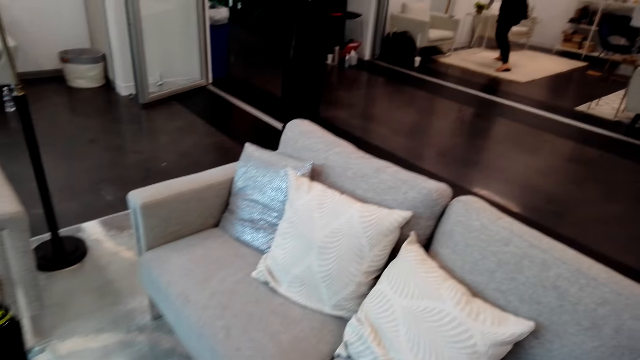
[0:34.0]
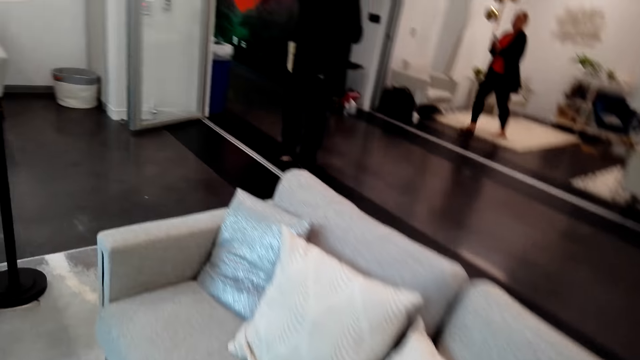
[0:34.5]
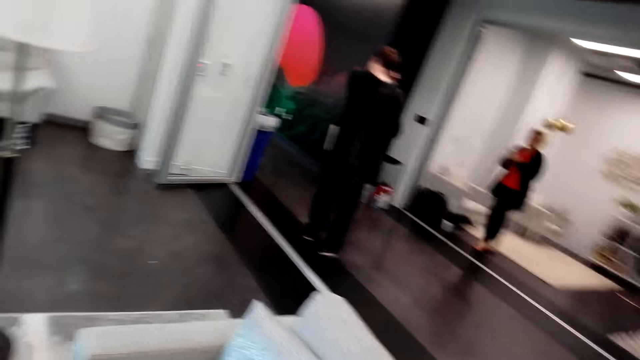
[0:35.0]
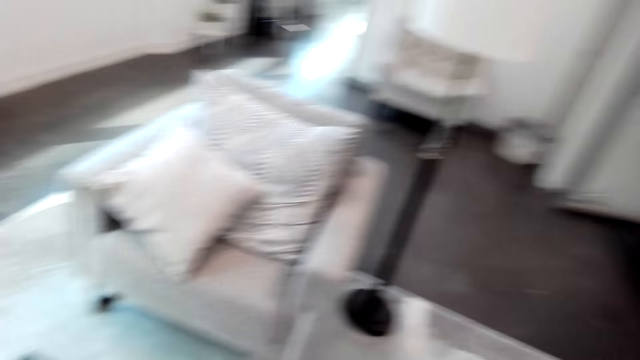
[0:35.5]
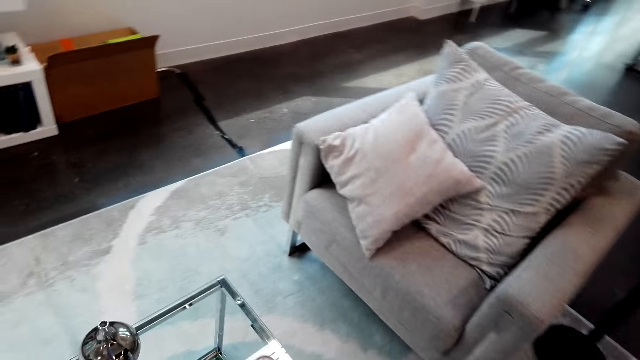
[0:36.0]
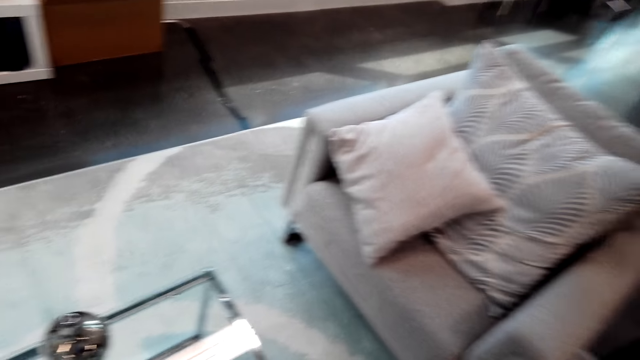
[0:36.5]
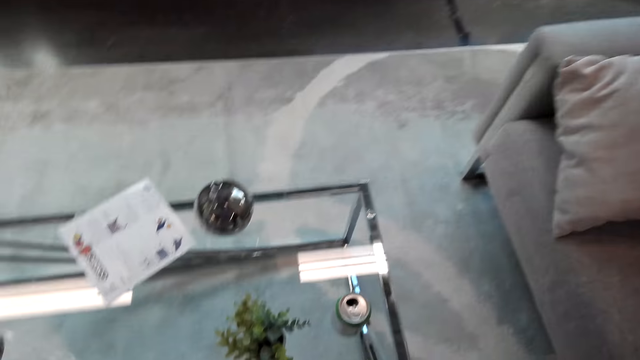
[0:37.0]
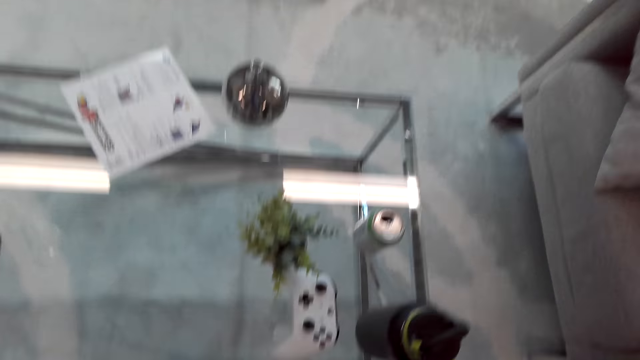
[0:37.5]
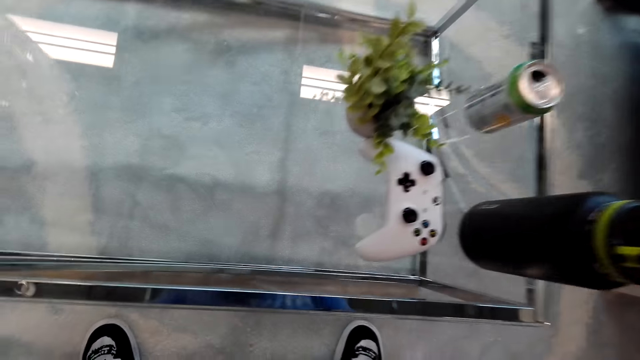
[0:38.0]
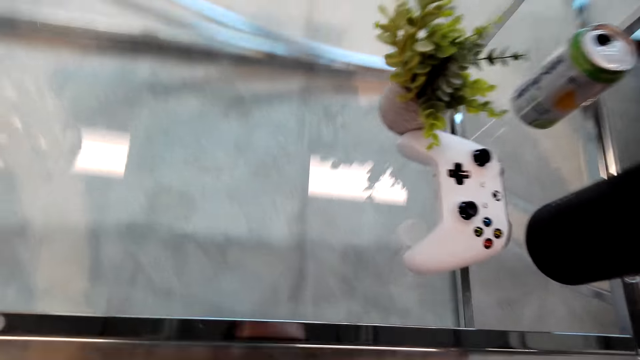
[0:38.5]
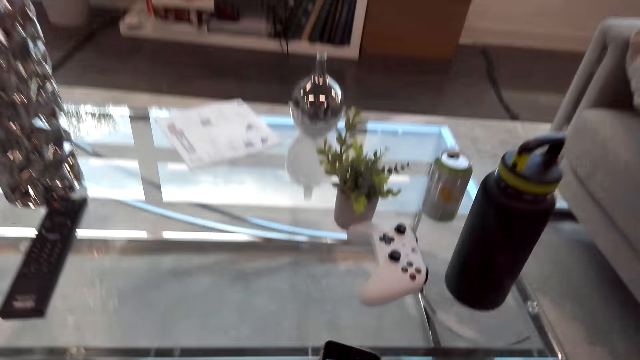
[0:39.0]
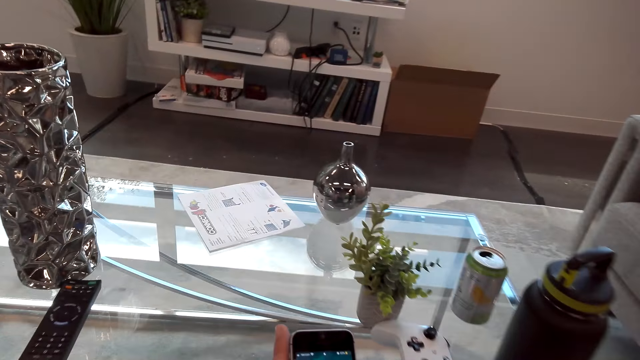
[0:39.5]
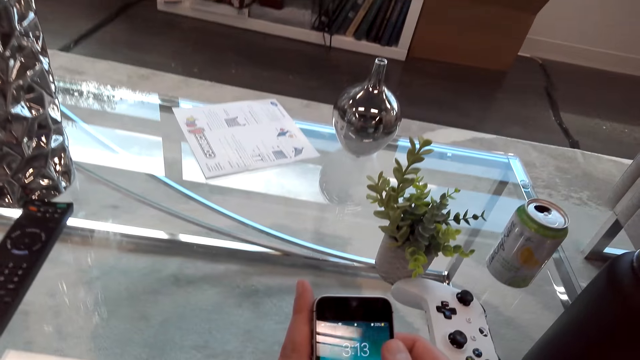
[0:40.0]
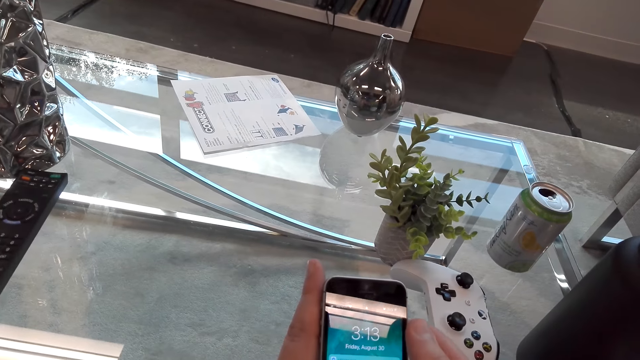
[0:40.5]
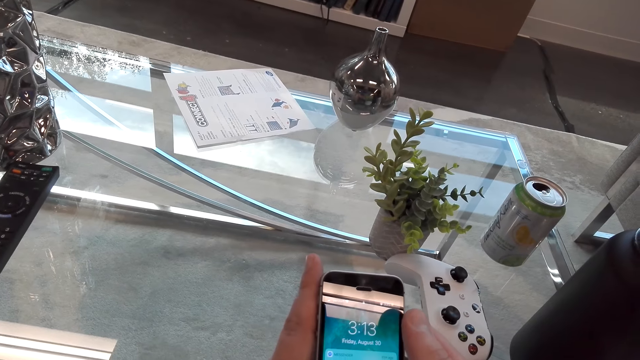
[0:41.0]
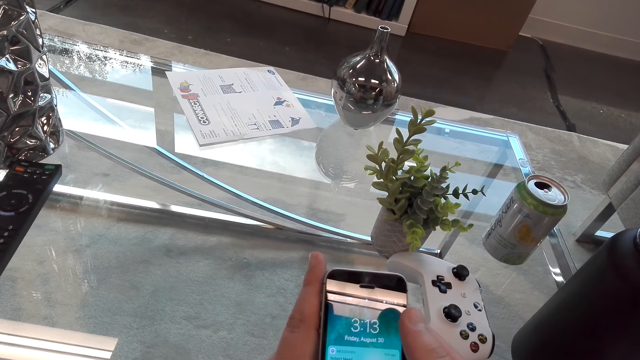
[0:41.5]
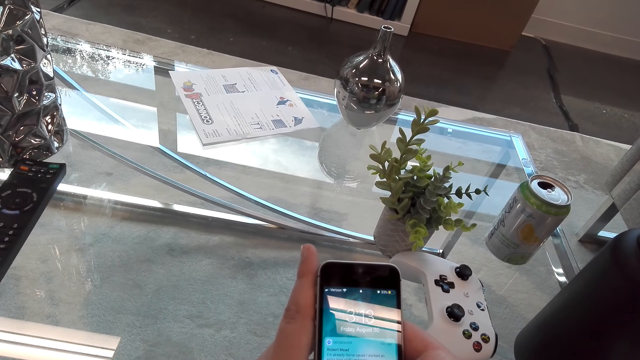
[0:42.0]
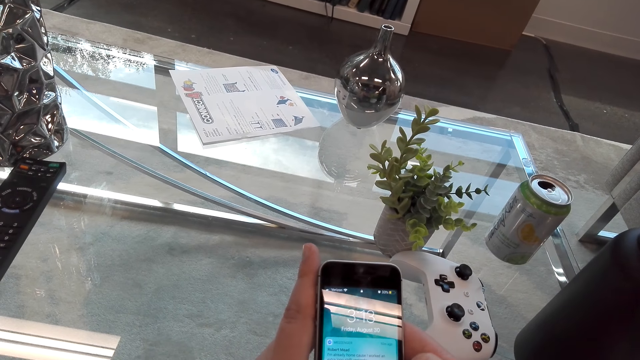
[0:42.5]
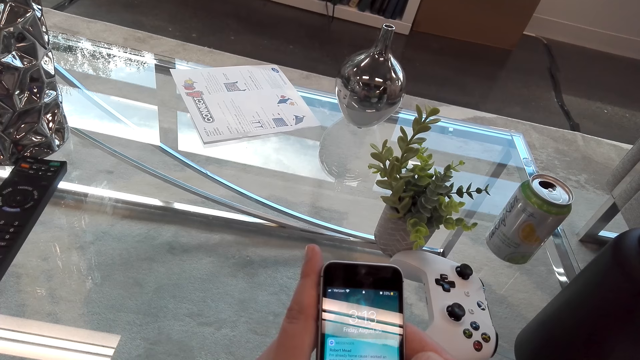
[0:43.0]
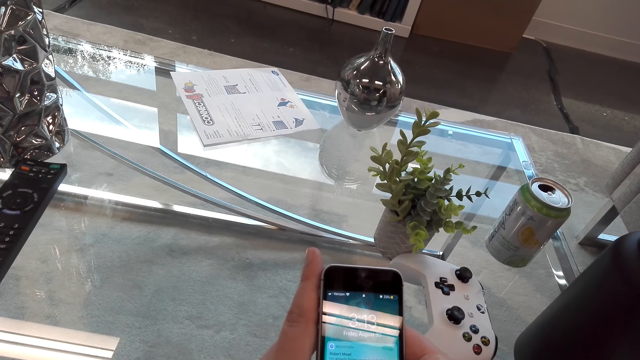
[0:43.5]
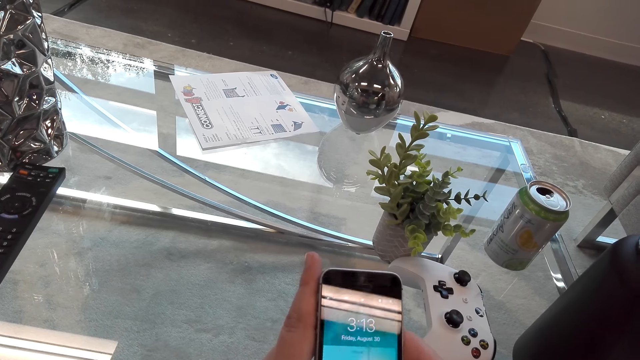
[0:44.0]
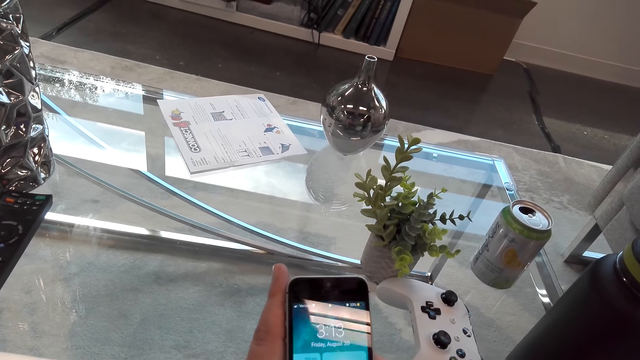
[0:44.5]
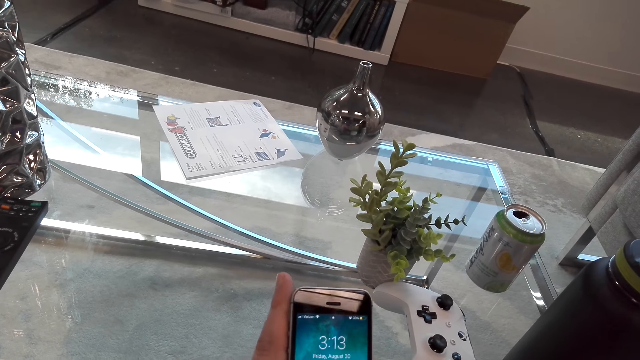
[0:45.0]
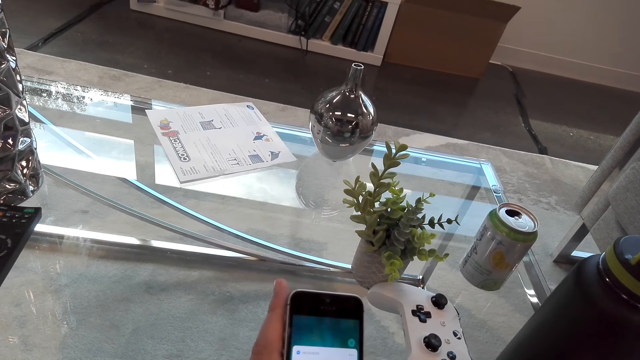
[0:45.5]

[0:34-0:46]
The camera wearer sits on the couch. They operate the phone.

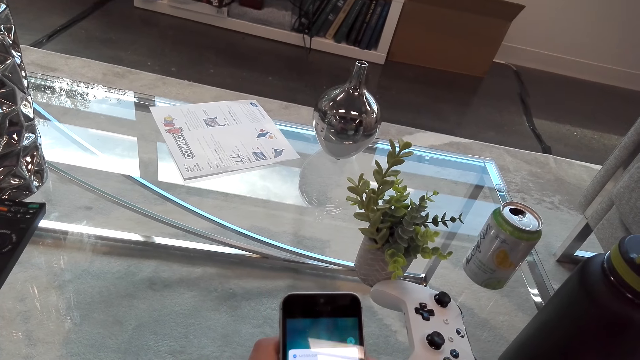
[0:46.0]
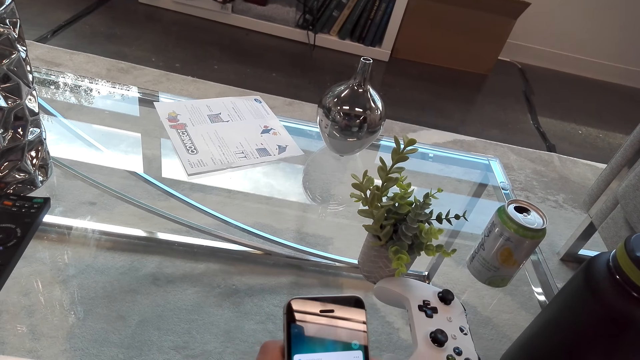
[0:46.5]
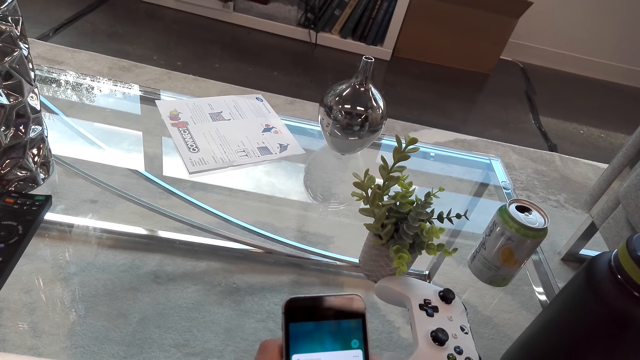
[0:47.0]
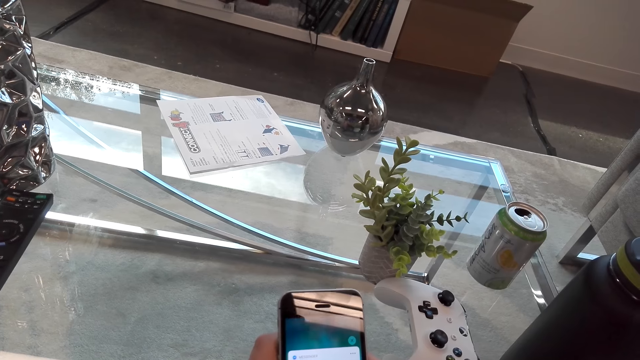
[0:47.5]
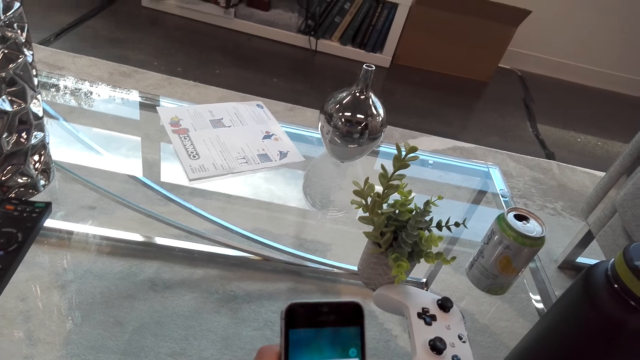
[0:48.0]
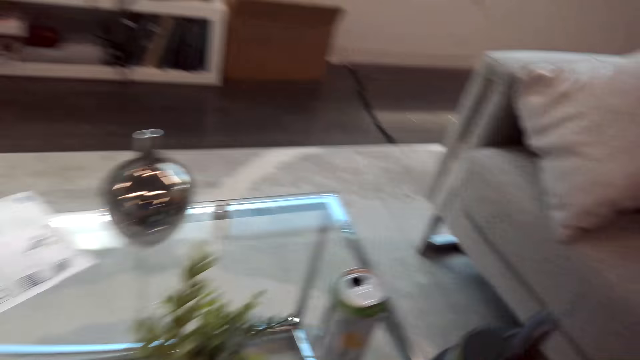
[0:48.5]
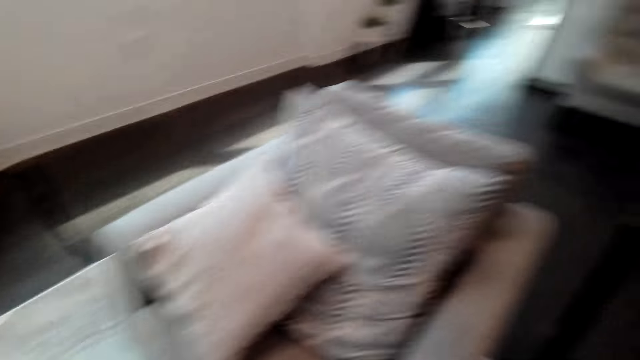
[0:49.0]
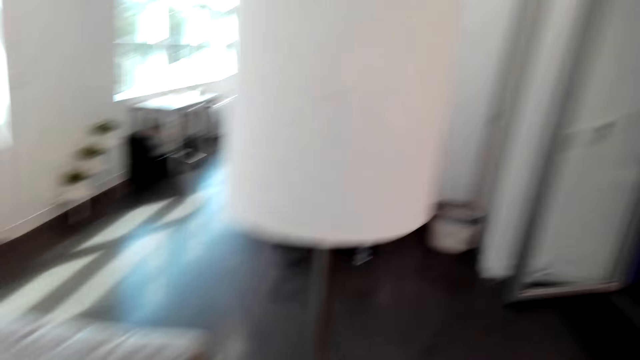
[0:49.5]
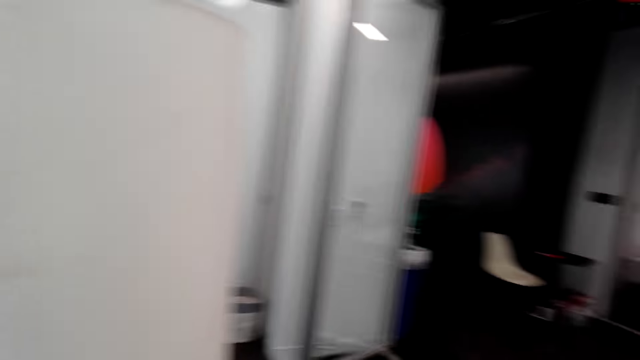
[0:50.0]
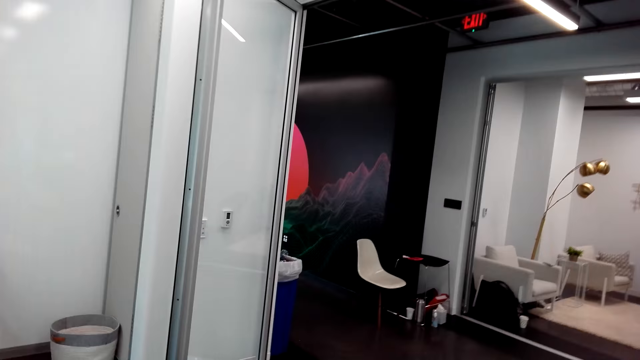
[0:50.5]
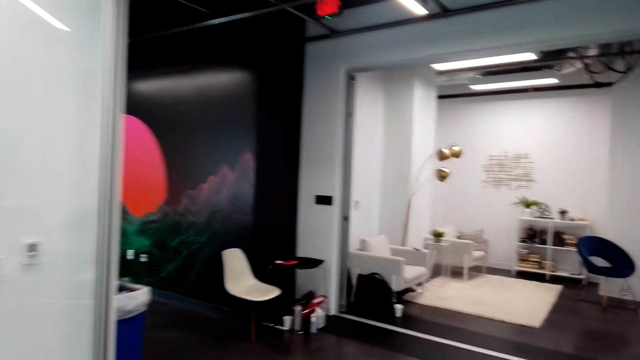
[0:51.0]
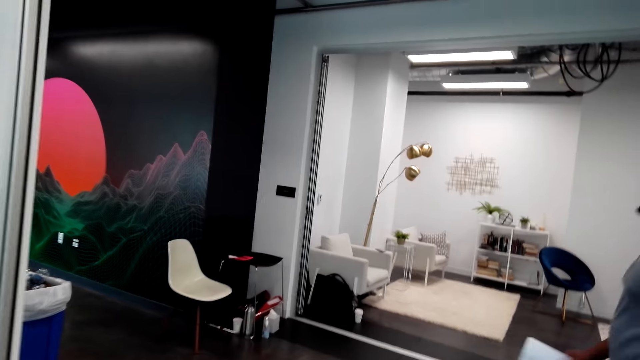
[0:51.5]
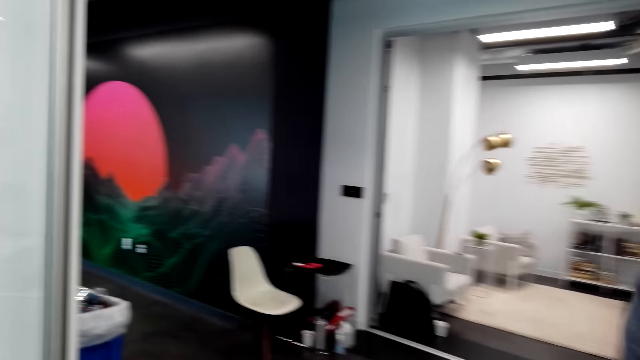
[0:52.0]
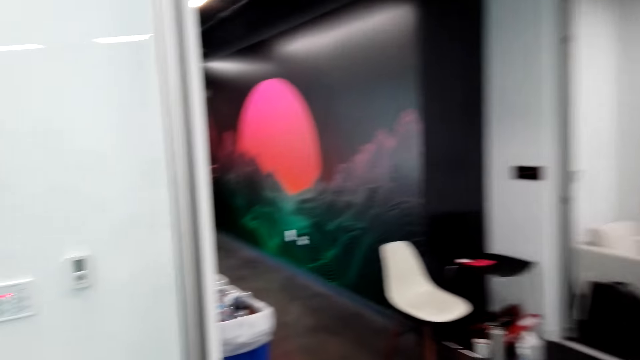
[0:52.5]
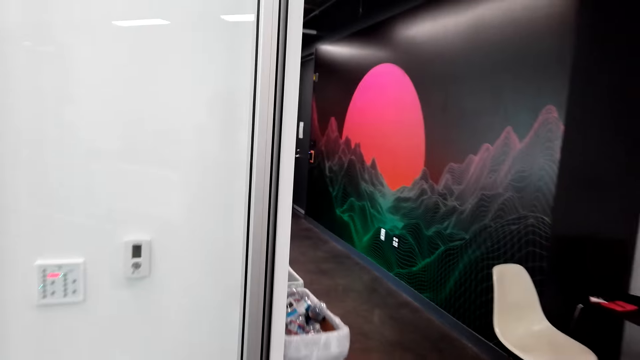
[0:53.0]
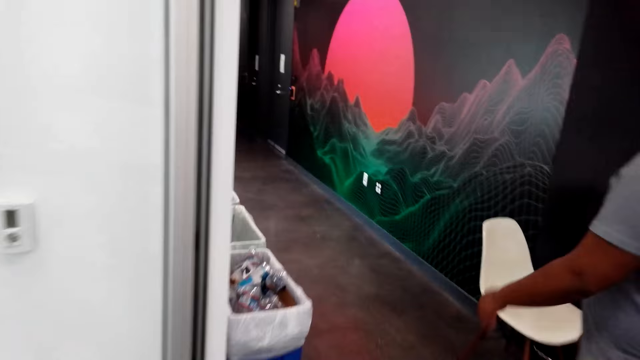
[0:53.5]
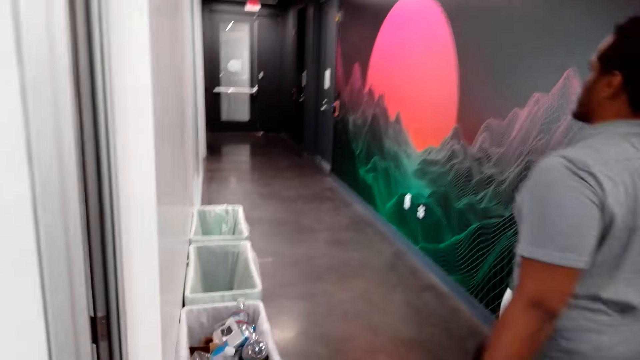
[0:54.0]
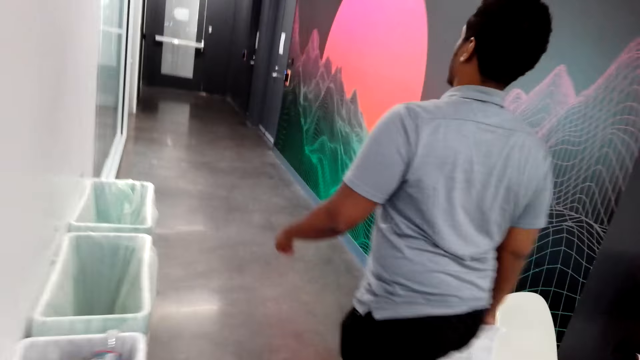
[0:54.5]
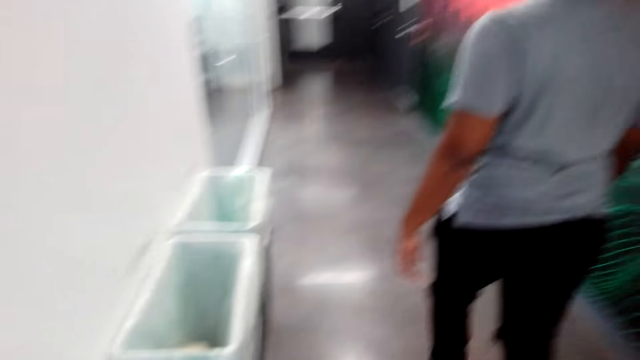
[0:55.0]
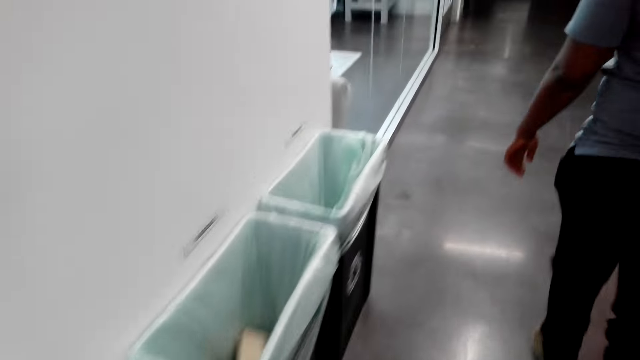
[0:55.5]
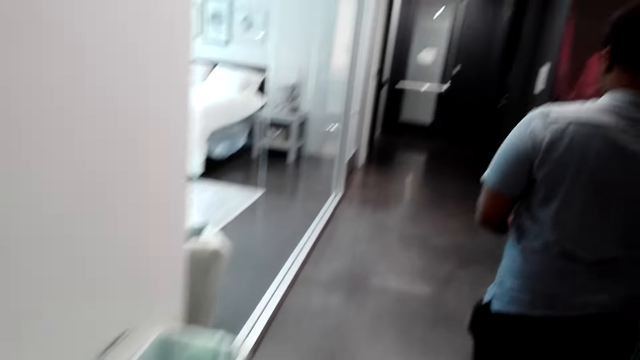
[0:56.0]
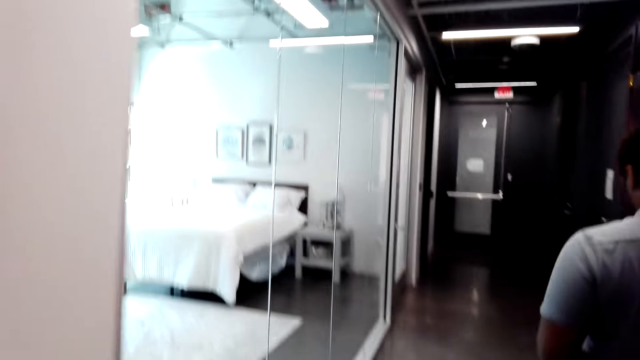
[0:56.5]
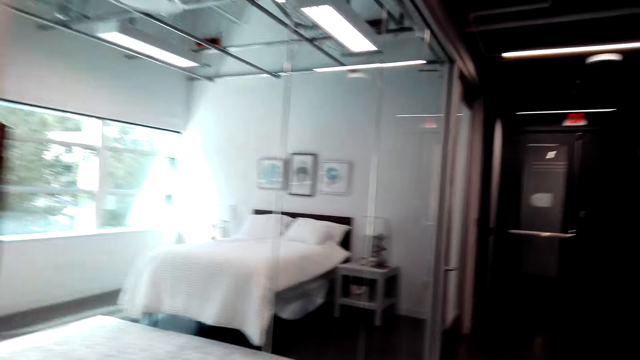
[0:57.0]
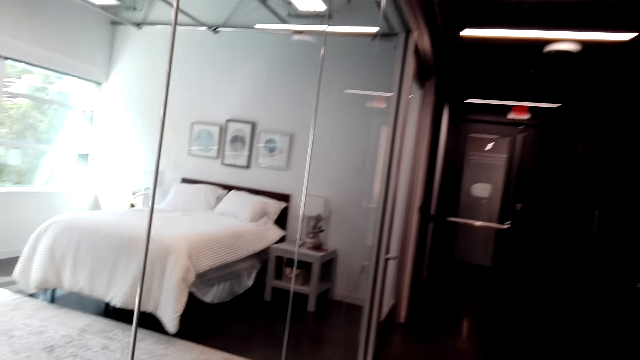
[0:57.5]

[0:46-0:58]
The camera wearer walks around the room. A person walks around the room.
